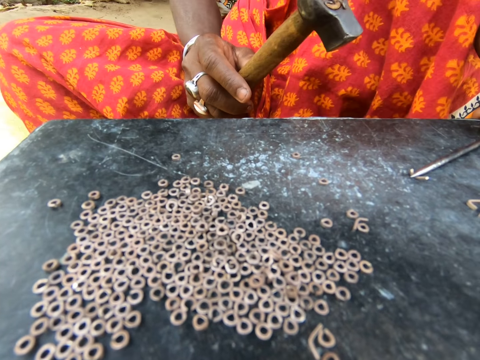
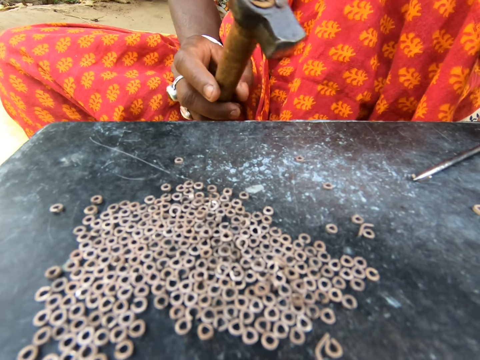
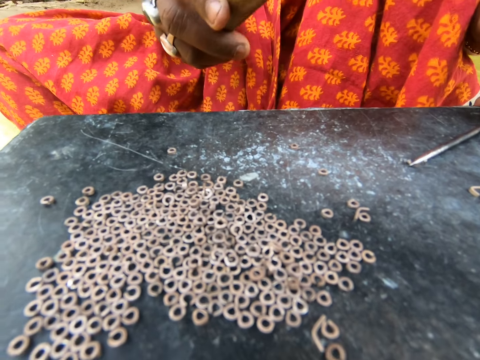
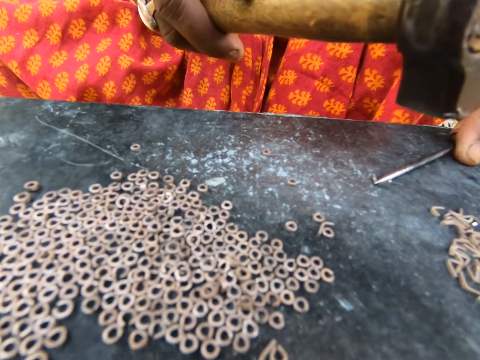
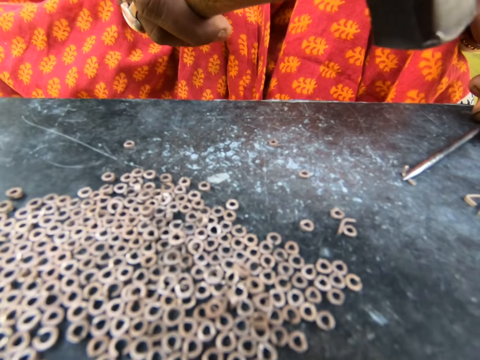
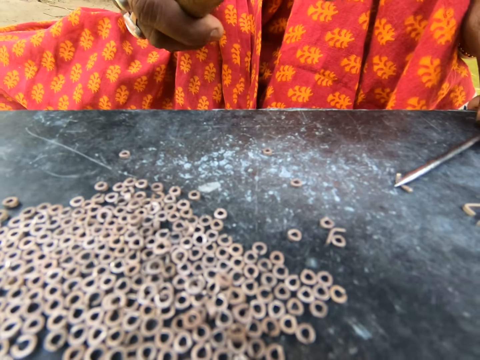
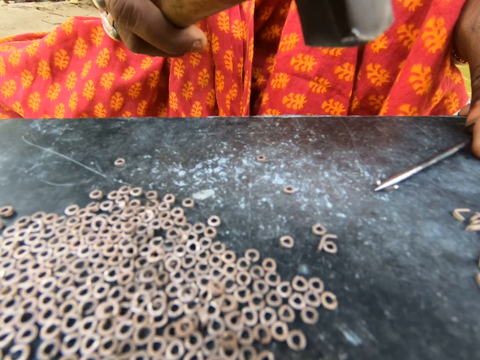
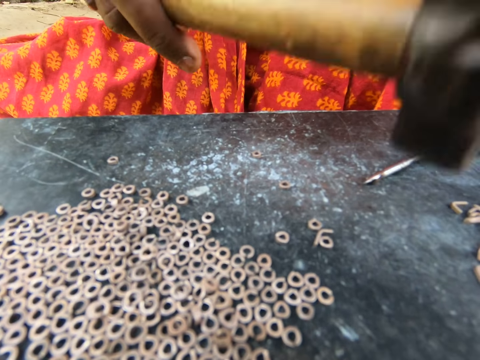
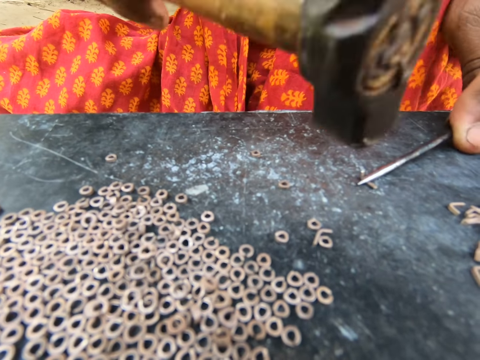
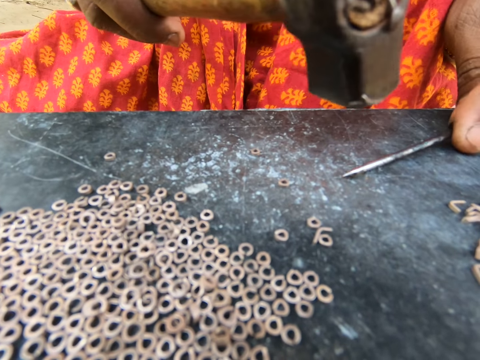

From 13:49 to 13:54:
The woman hits the metal on the screwdriver in her left hand on the table with the hammer in her right hand.

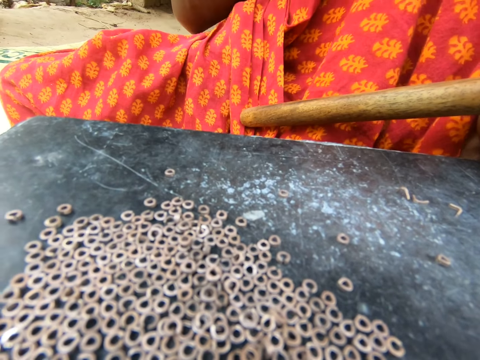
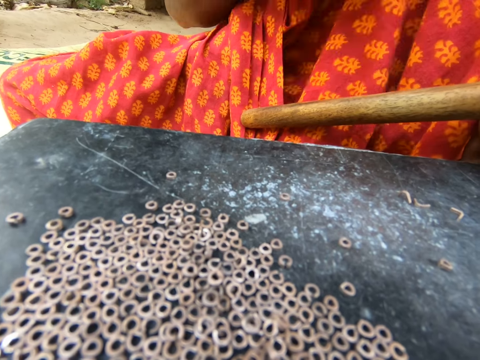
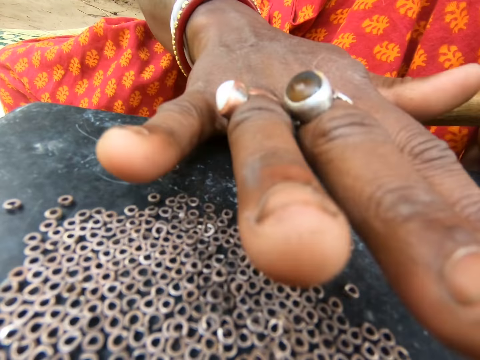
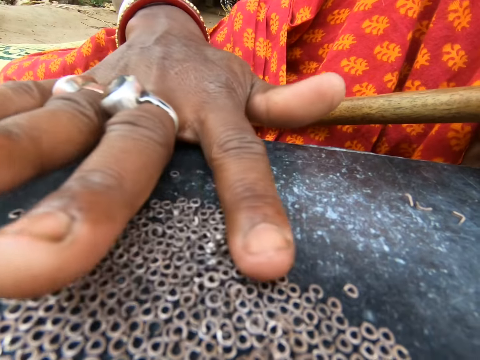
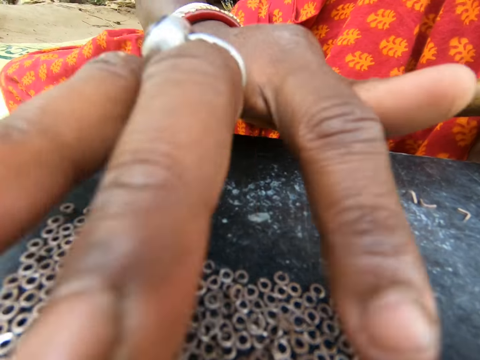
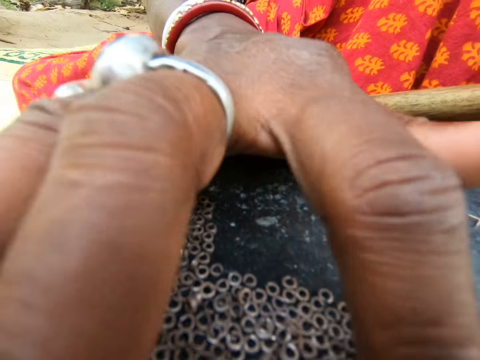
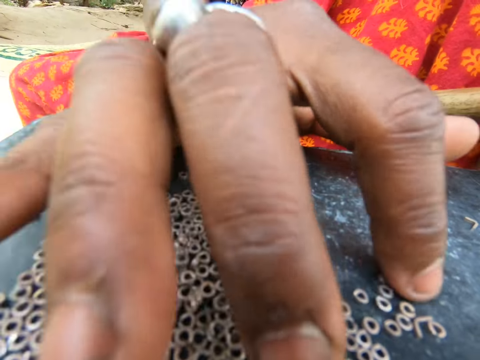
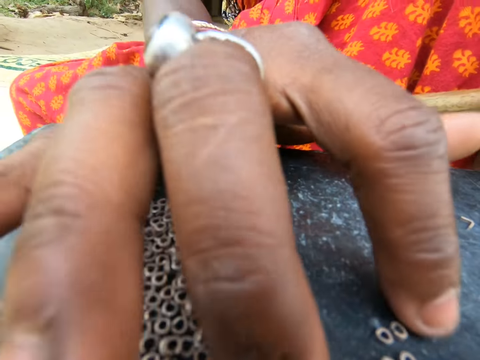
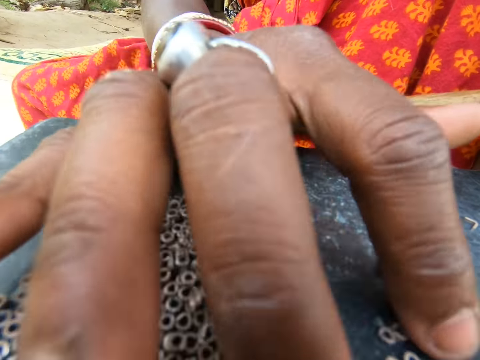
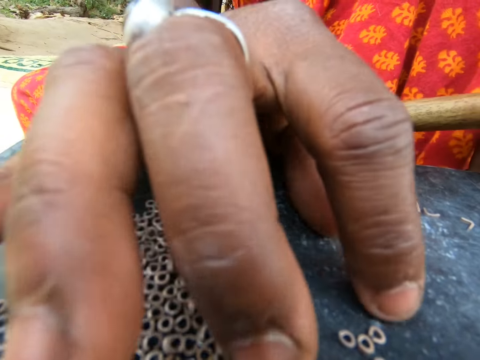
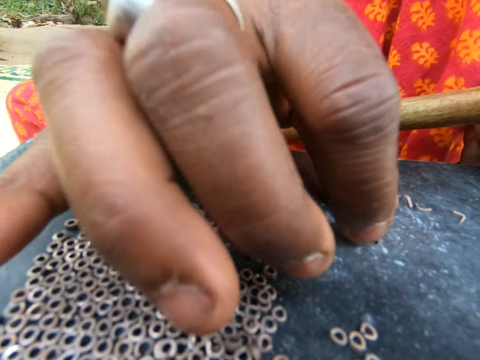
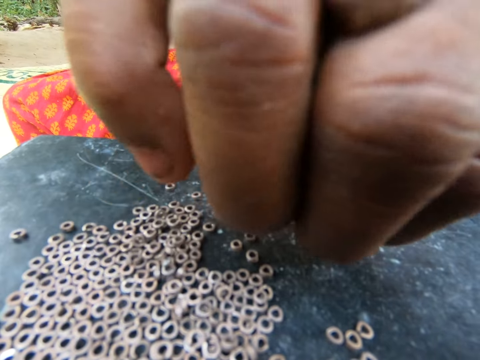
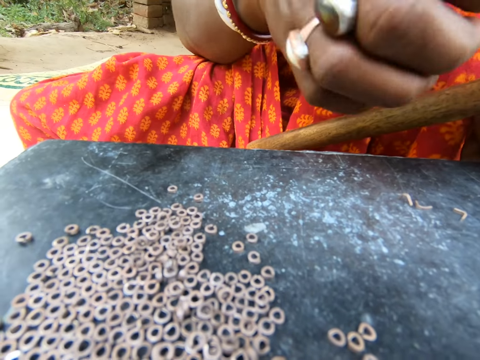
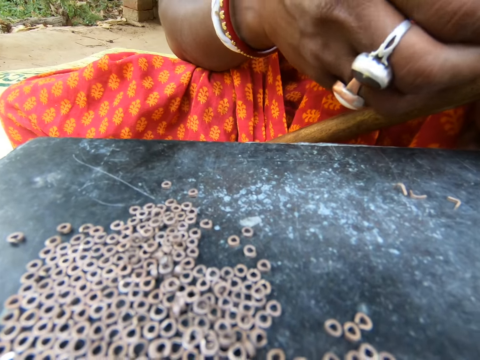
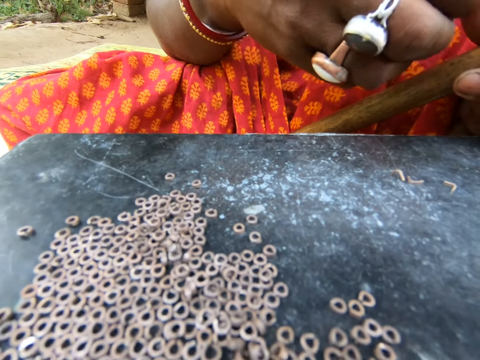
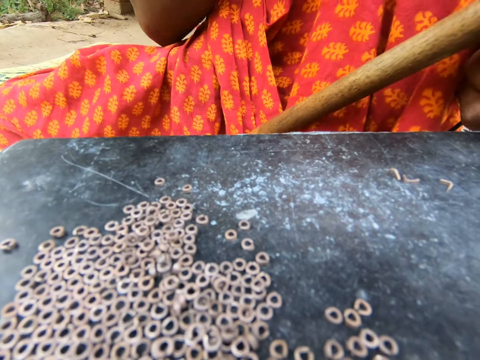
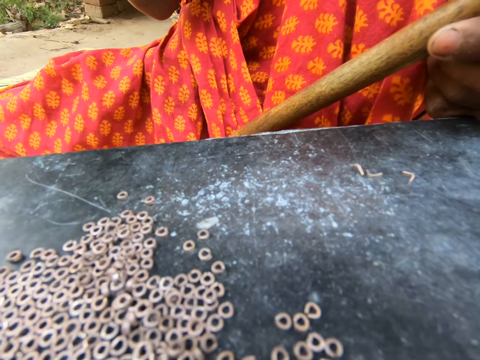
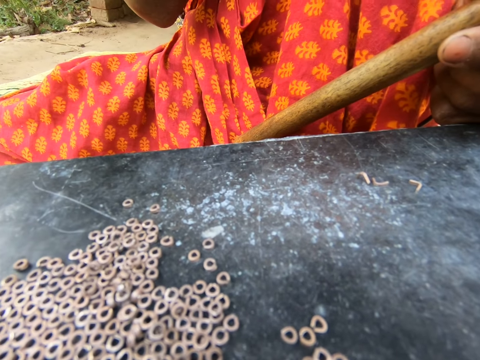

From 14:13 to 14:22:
The woman moves metals on the table with her right hand. The woman picks up a metal from the table with her right hand.

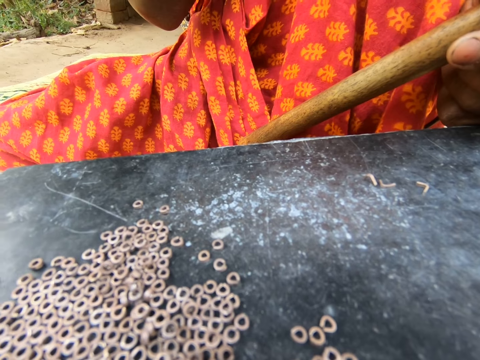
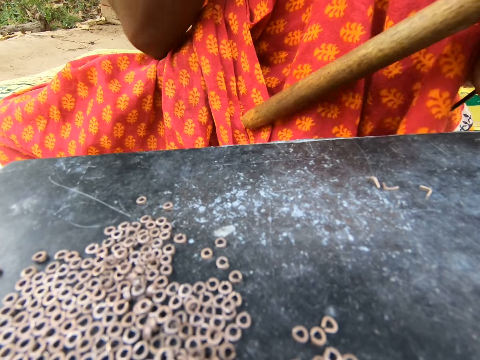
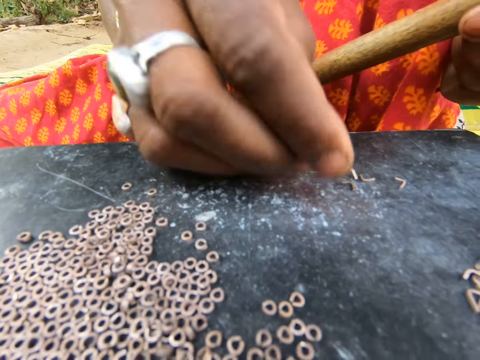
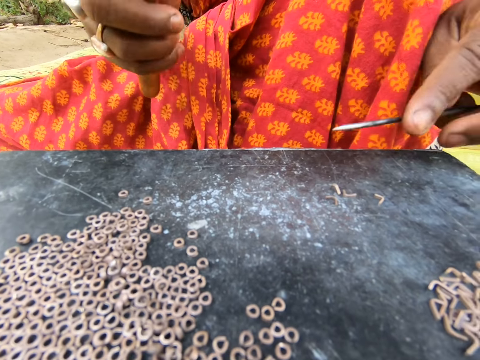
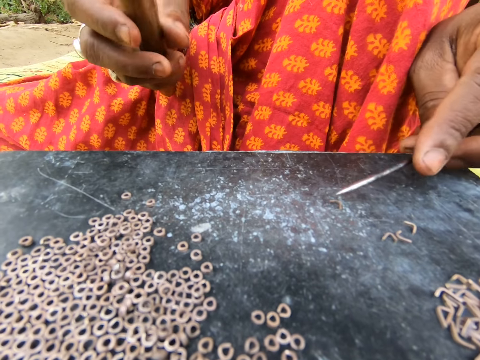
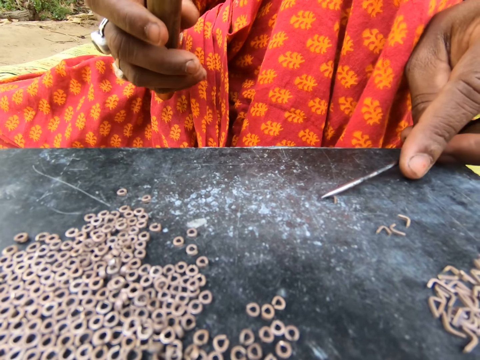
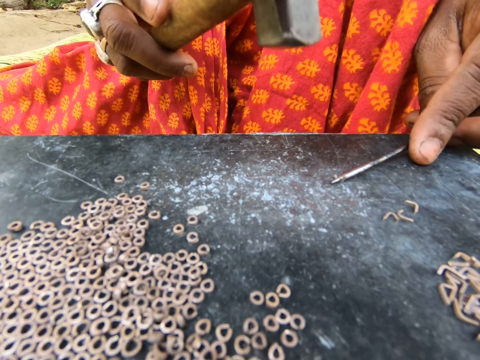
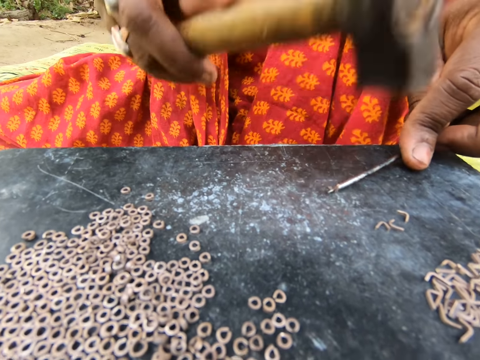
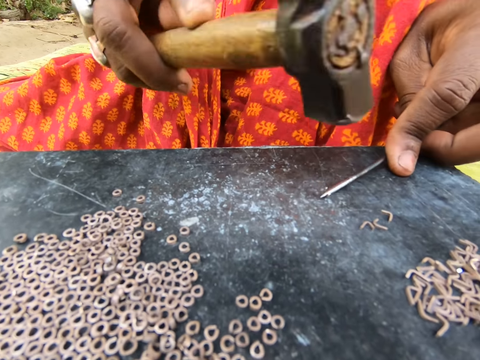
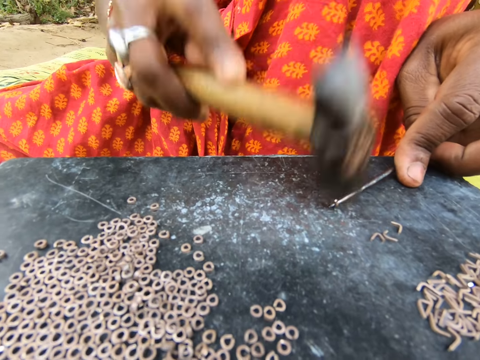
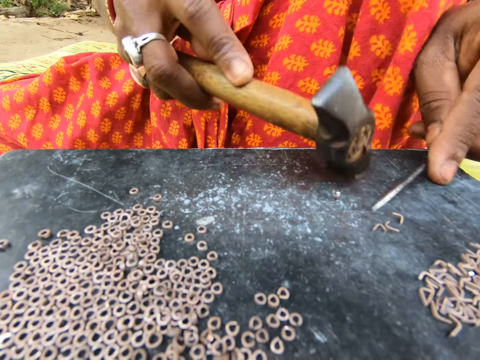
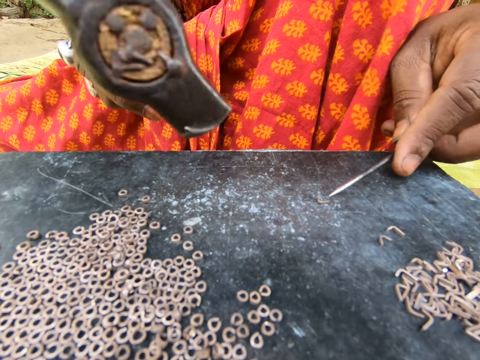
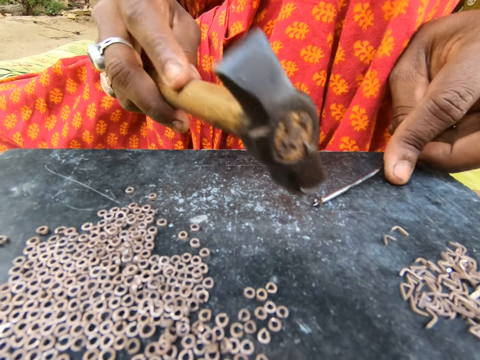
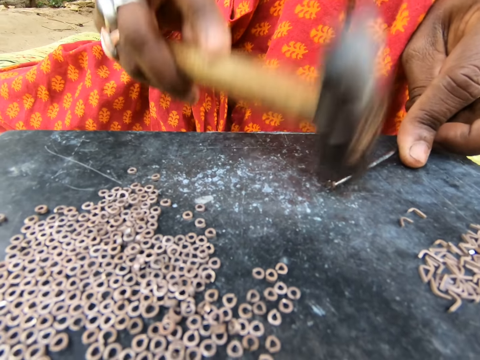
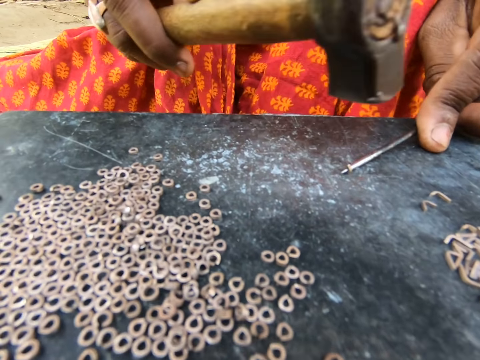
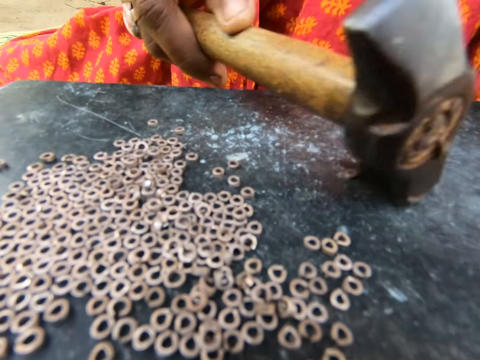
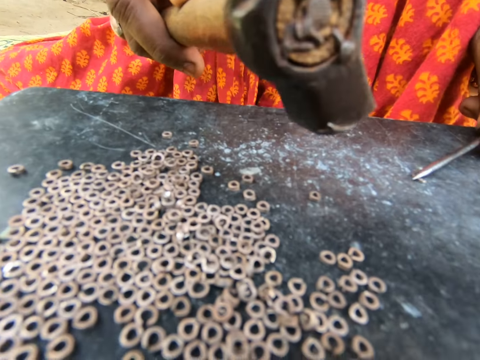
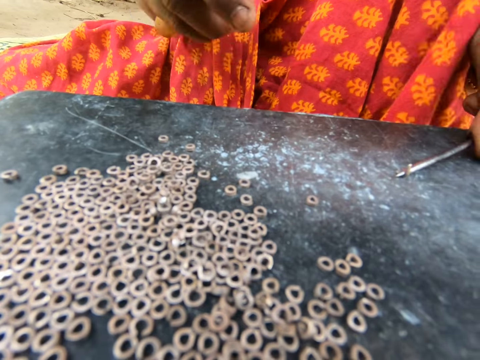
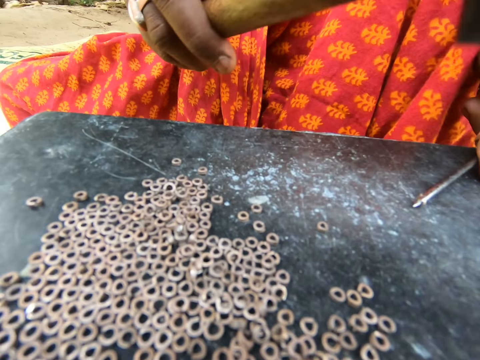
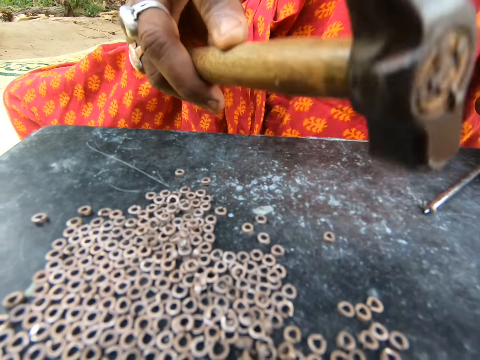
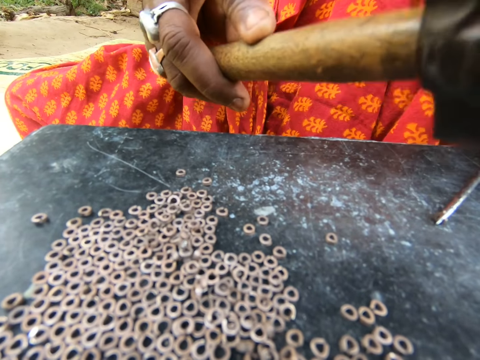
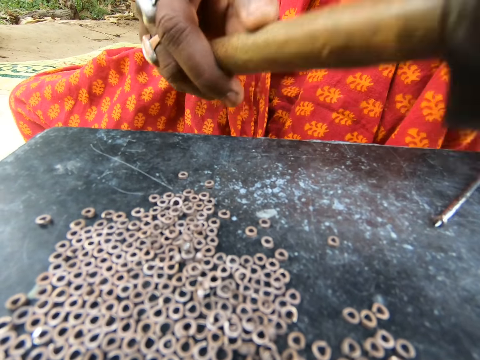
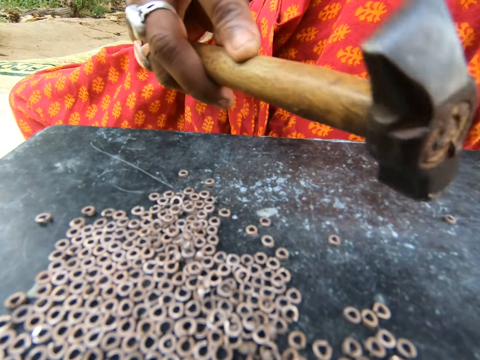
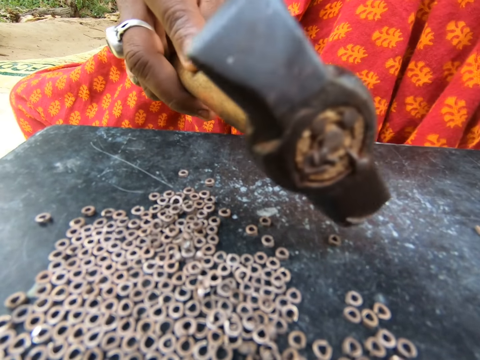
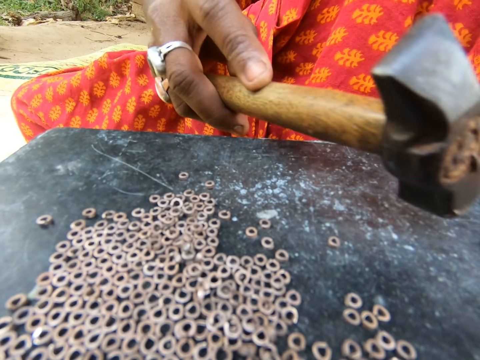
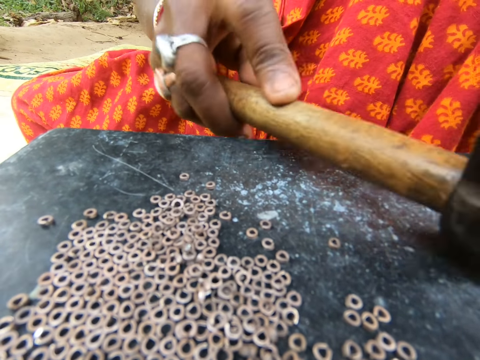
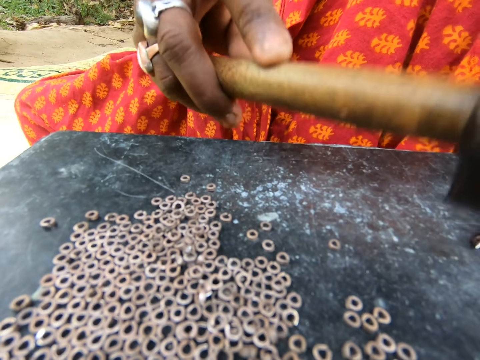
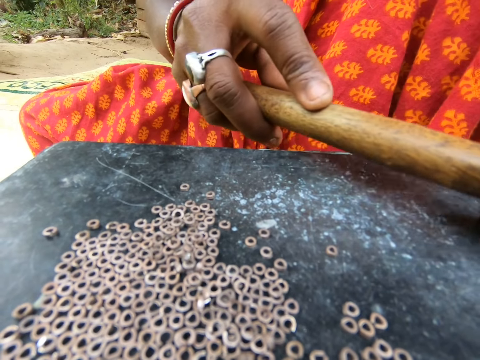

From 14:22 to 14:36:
The woman drops the metal on the table with her right hand. The woman passes the hammer from her left hand to her right hand. The woman moves metals on the table with the screwdriver in her left hand. The woman holds the metal on the table with the screwdriver in her left hand. The woman hits the metal on the screwdriver in her left hand on the table with the hammer in her right hand. The woman moves the metal on the table with the hammer in her right hand. The woman draws a metal from the table with the screwdriver in her left hand. The woman holds the metal on the table with the screwdriver in her left hand. The woman hits the metal on the screwdriver in her left hand on the table with the hammer in her right hand. The woman moves the metal on the table with the hammer in her right hand. The woman draws a metal from the table with the screwdriver in her left hand. The woman holds the metal on the table with the screwdriver in her left hand. The camera wearer converses with the woman. The woman hits the metal on the screwdriver in her left hand on the table with the hammer in her right hand. The woman moves the metal on the table with the hammer in her right hand. The woman hits the metal on the screwdriver in her left hand on the table with the hammer in her right hand. The woman moves the metal on the table with the hammer in her right hand.
